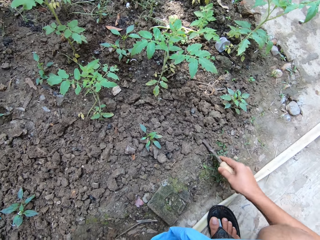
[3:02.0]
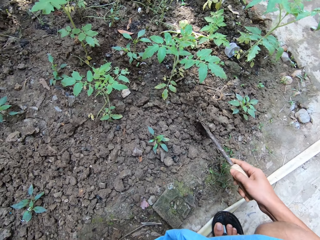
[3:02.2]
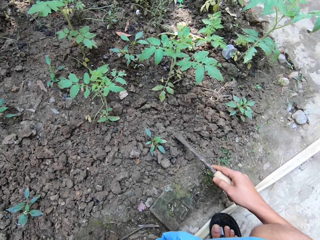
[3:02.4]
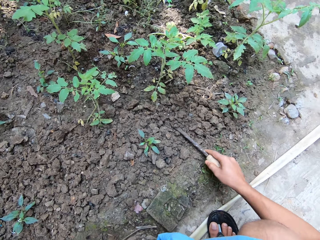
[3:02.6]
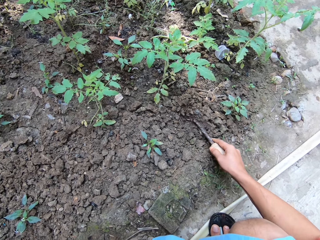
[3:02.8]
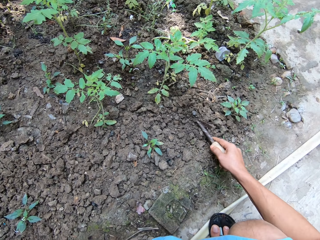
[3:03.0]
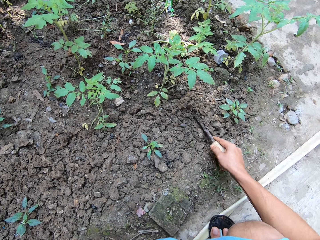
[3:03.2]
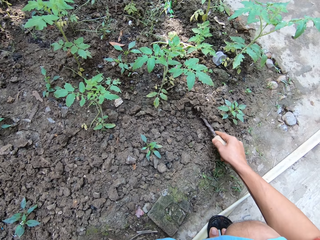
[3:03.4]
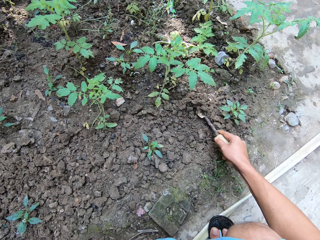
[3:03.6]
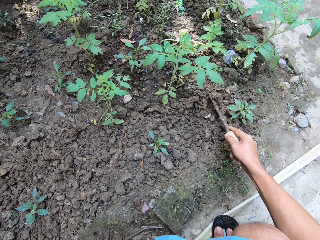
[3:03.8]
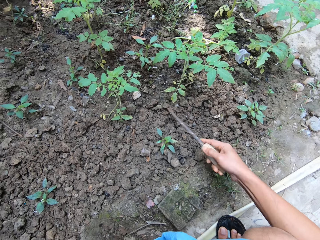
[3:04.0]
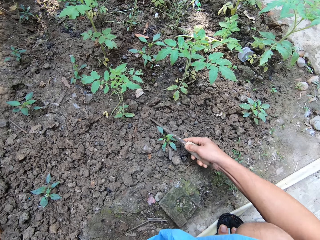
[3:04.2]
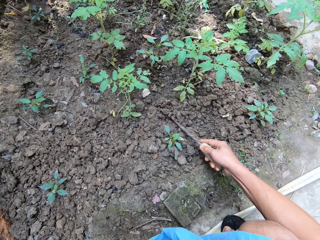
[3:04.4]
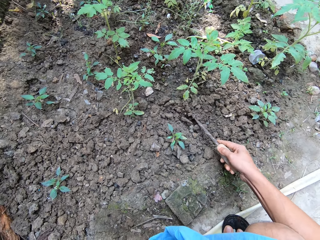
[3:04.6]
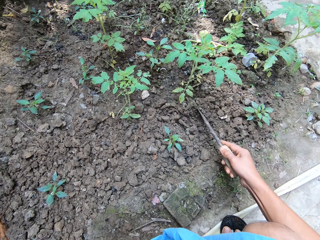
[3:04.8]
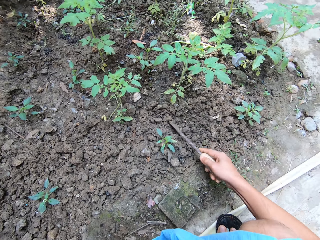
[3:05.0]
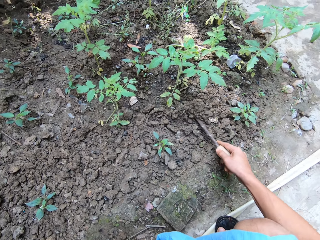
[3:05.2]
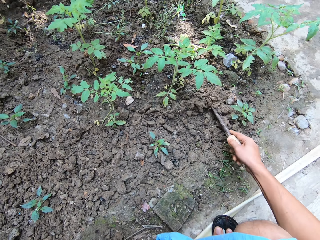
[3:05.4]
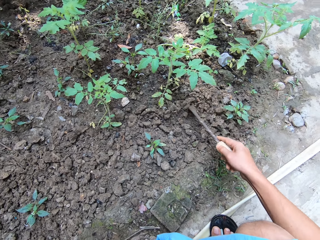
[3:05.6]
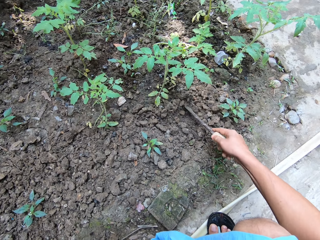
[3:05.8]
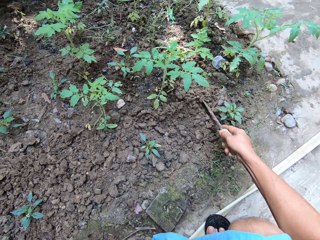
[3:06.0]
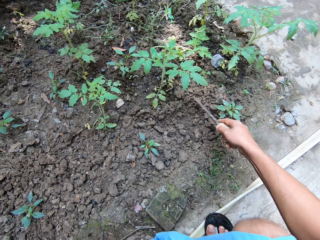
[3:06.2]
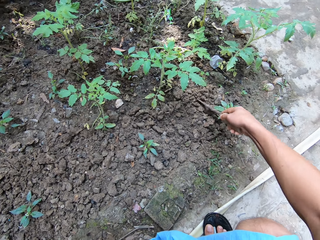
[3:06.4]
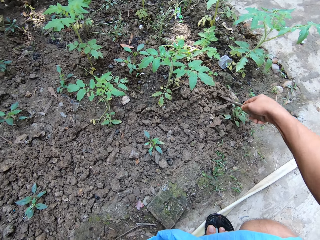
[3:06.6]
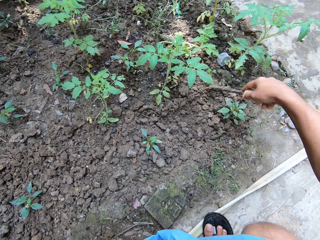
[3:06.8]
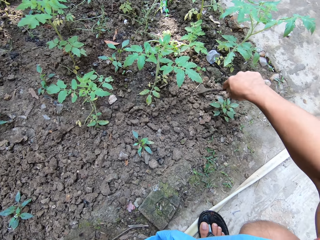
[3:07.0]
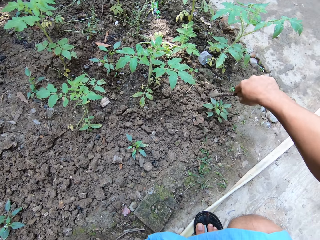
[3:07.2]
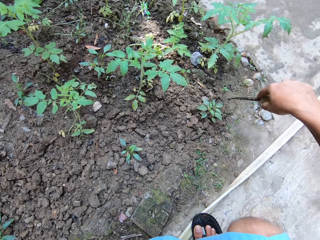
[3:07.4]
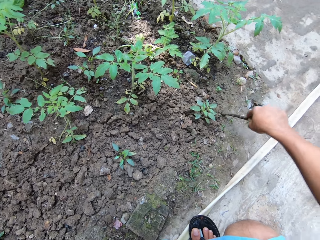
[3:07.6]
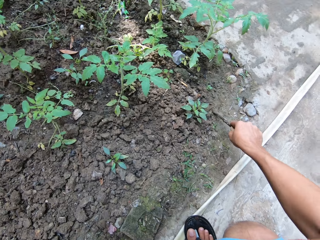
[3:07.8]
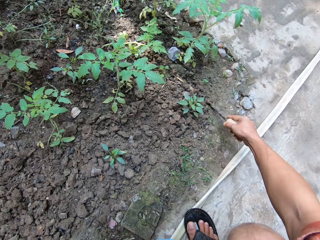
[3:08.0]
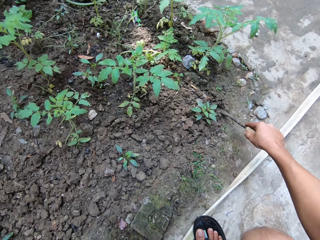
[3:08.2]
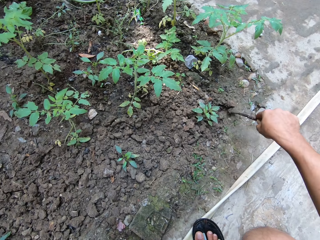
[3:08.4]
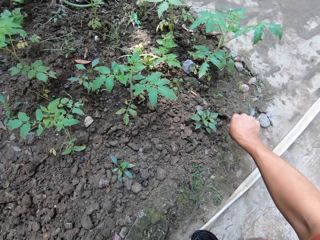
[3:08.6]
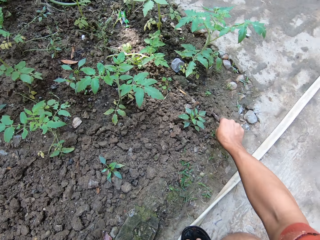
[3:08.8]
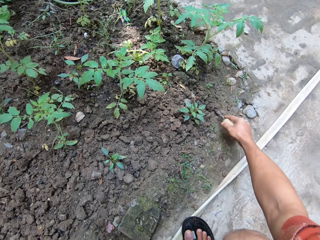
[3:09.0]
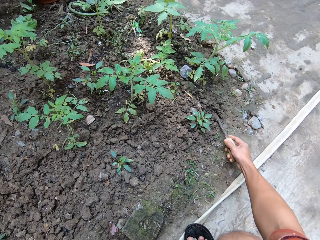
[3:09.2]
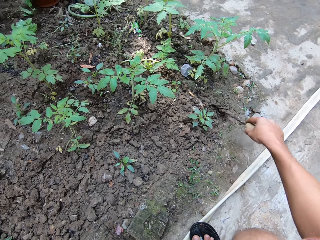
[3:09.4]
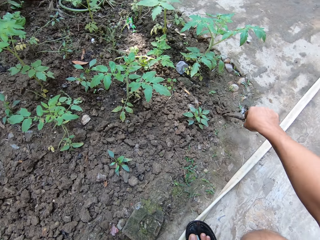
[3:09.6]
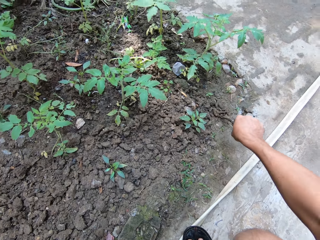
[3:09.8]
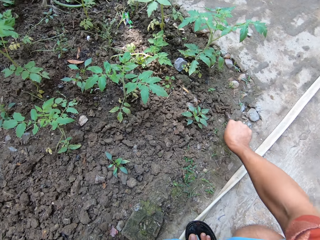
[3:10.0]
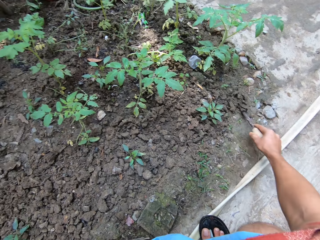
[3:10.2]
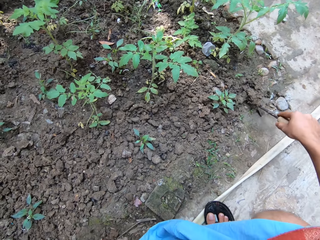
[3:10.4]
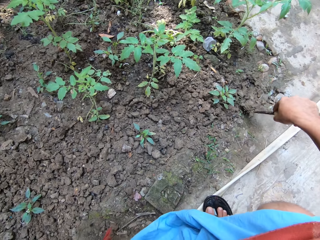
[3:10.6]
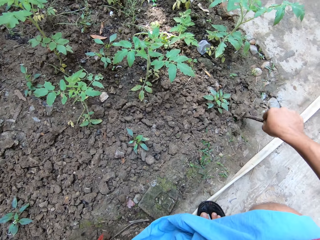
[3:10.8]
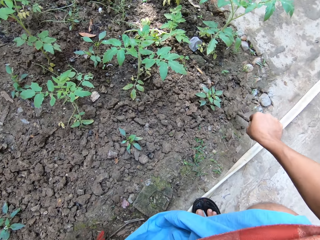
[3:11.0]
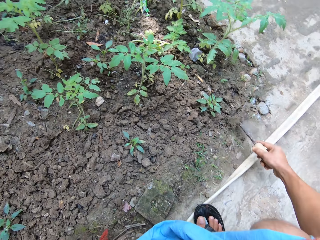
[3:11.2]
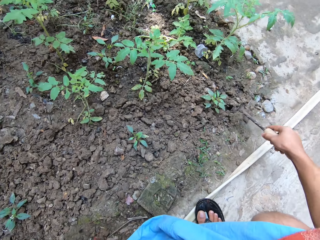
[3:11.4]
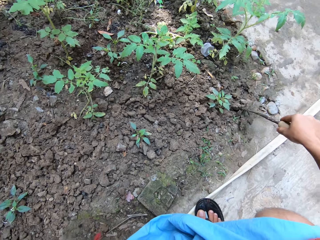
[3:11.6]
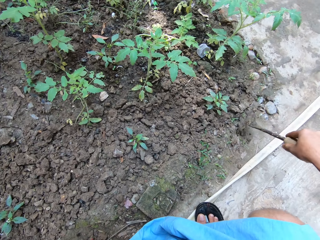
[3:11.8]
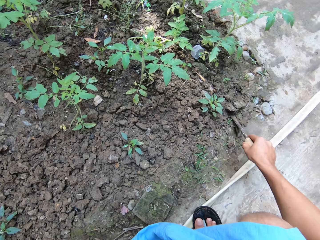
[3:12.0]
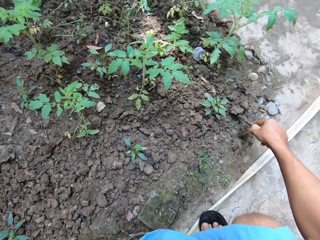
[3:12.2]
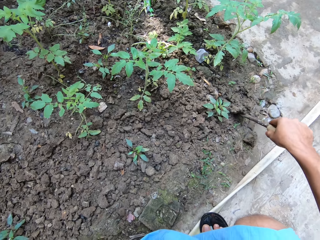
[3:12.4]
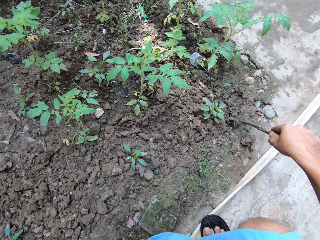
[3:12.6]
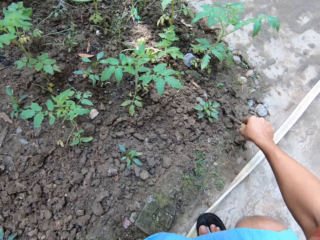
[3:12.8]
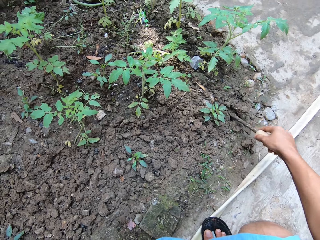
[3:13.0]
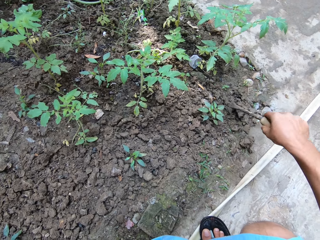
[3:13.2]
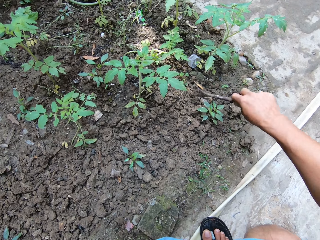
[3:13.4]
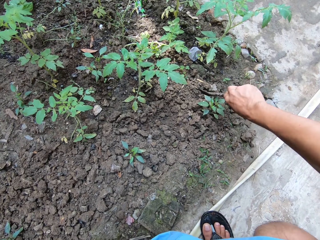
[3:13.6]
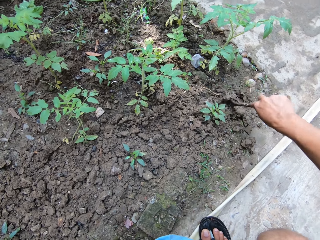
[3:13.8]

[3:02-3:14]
The camera wearer puts some soil around the tomato seedling with the gardening trowel in her right hand. She digs up the soil around the tomato seedling with the gardening trowel in her right hand.

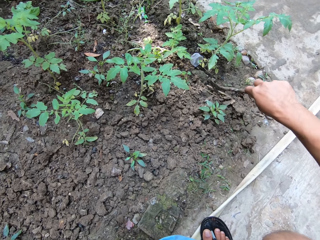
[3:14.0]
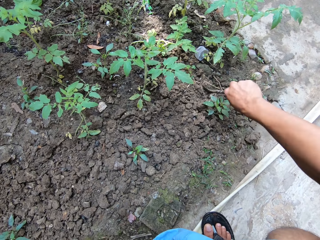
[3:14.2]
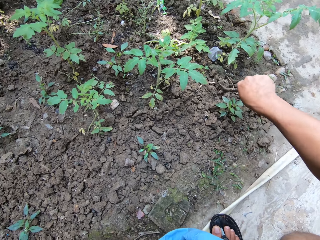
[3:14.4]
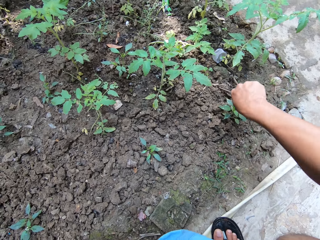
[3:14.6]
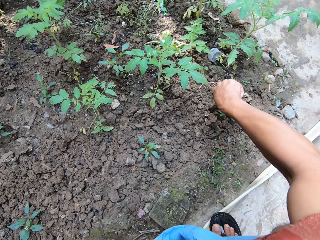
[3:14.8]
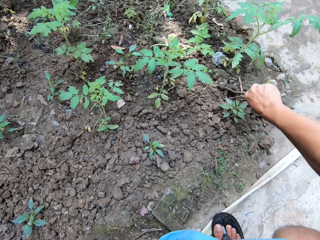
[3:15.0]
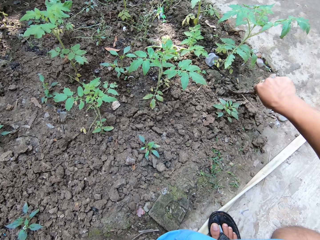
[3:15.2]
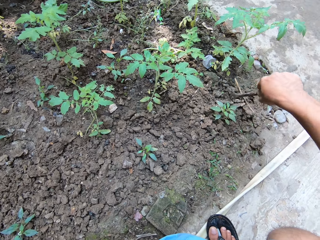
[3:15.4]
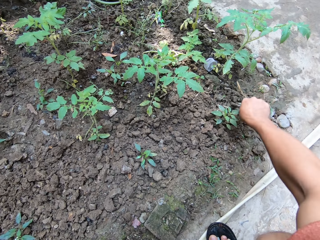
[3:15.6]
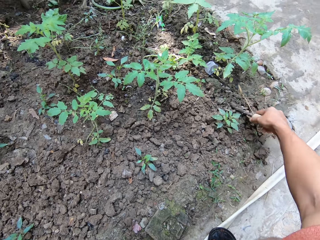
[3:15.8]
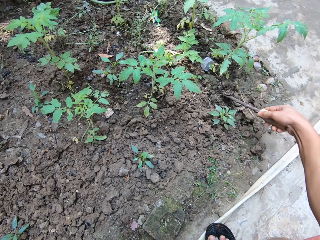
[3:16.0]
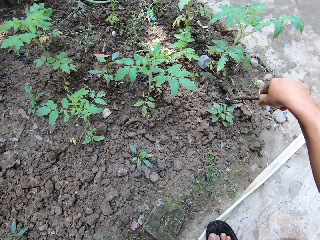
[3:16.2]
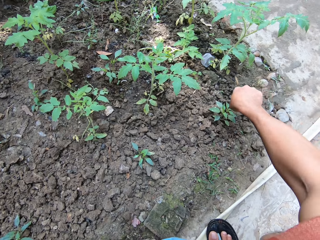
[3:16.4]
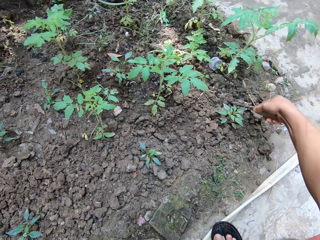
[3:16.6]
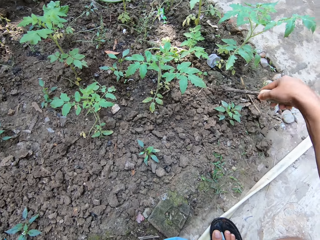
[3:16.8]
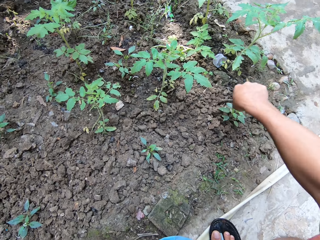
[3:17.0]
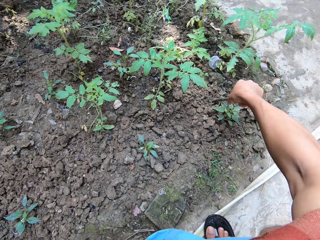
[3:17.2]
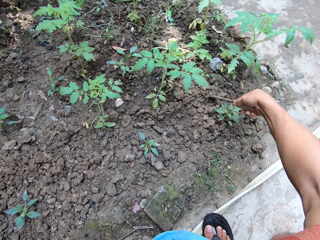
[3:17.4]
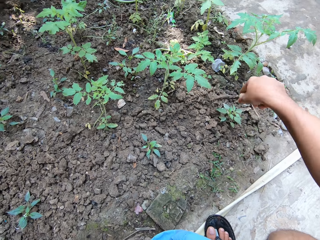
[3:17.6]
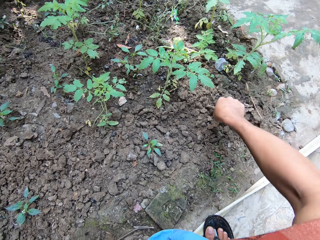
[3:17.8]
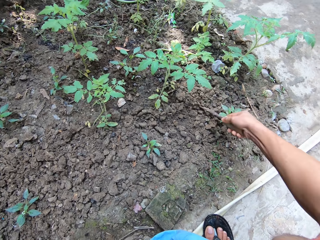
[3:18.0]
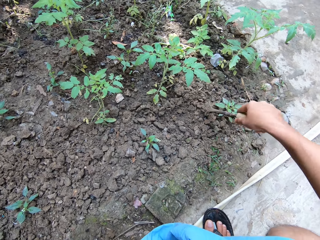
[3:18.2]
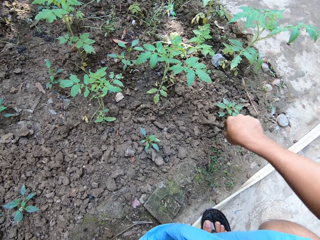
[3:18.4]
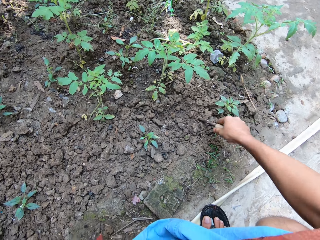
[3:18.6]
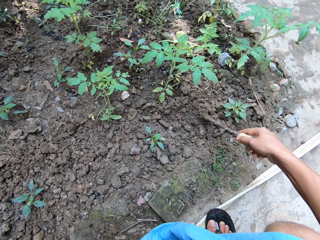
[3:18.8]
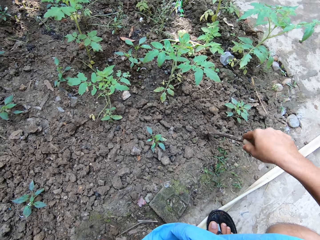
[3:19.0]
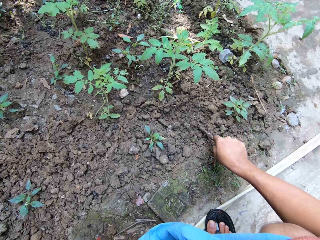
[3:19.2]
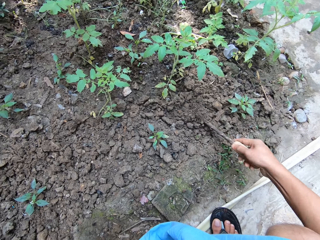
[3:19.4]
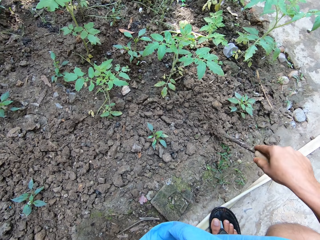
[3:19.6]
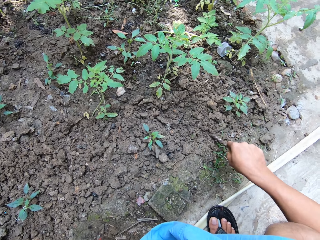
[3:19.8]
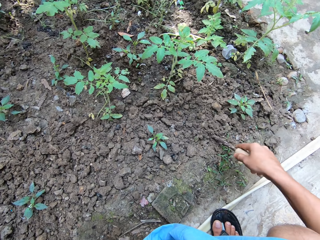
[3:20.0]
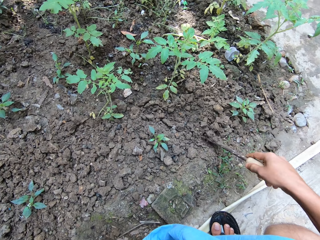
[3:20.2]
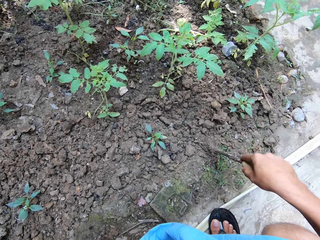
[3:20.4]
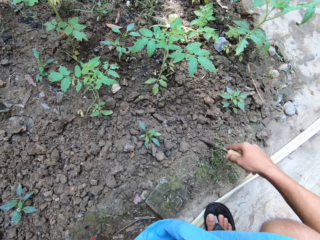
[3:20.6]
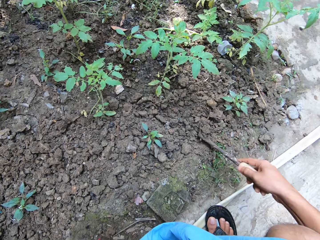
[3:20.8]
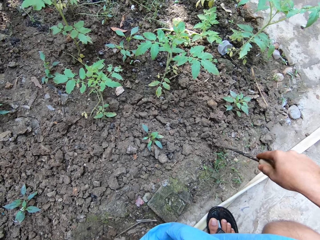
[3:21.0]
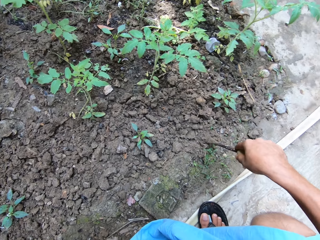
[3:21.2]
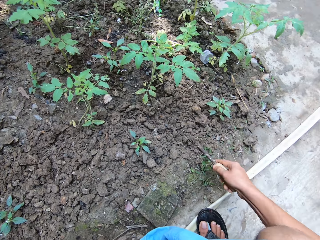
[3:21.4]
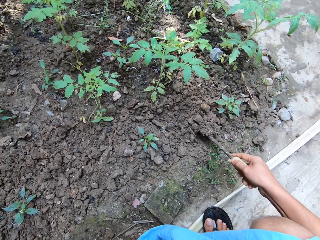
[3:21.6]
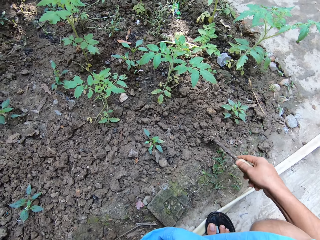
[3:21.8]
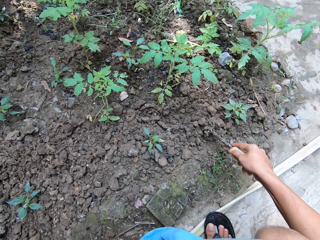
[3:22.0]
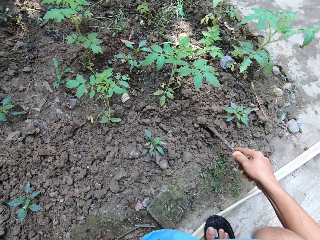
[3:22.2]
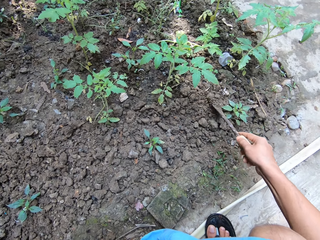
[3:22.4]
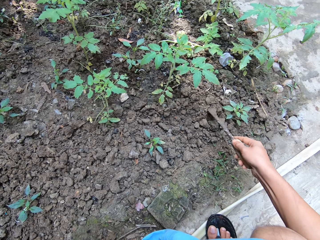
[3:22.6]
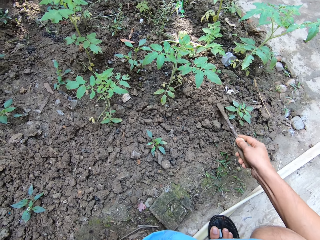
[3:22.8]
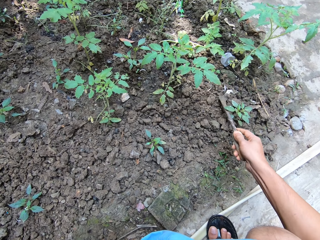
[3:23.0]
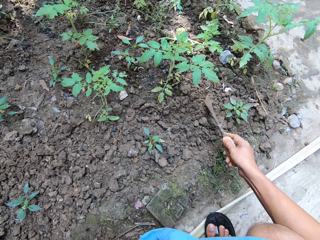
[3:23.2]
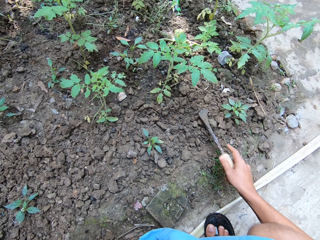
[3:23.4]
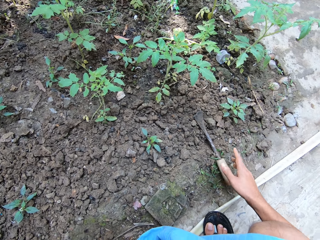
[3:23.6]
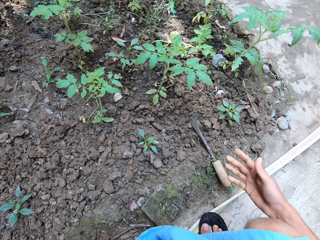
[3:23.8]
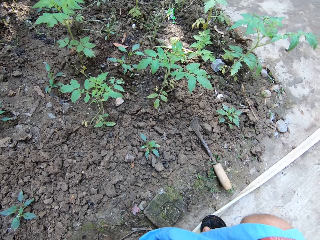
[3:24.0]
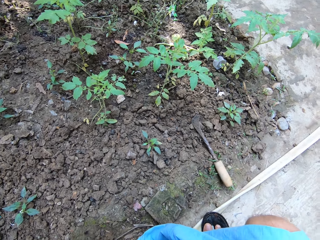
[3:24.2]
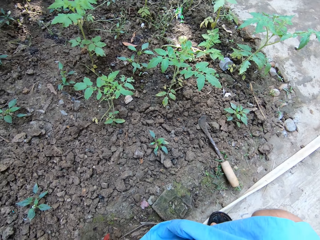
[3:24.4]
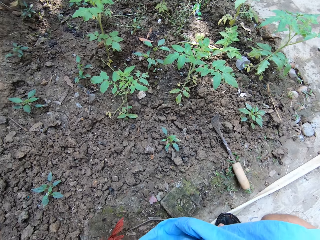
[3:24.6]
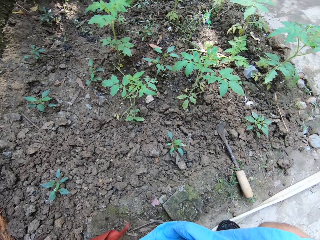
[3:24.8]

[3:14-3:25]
The camera wearer drops the gardening trowel, the Ho-Mi digger, on the ground with her right hand. She cleans her right hand on her dress.
